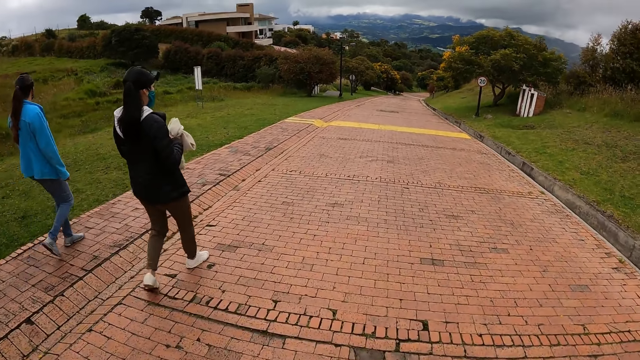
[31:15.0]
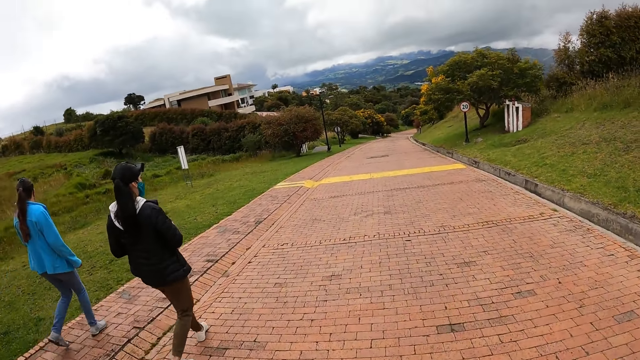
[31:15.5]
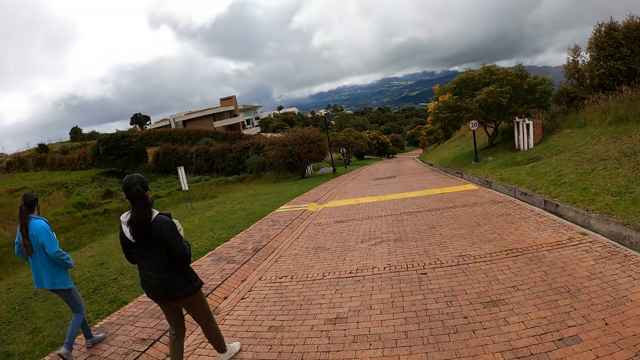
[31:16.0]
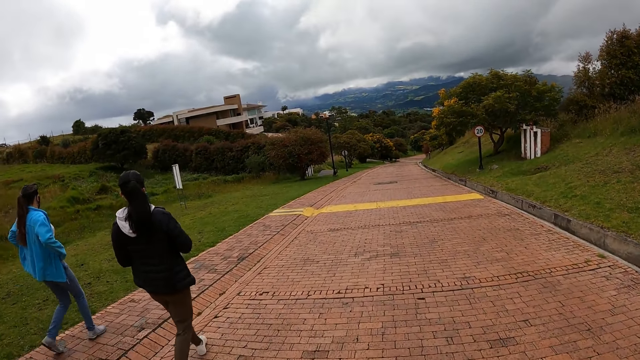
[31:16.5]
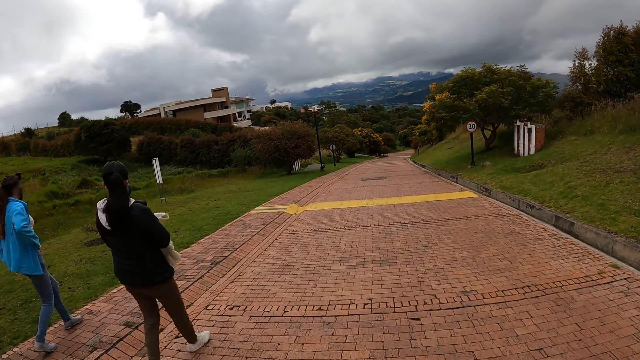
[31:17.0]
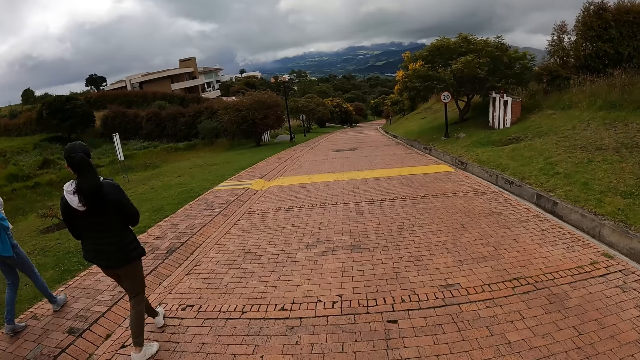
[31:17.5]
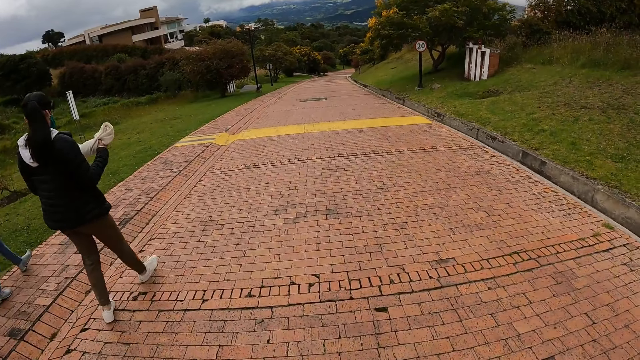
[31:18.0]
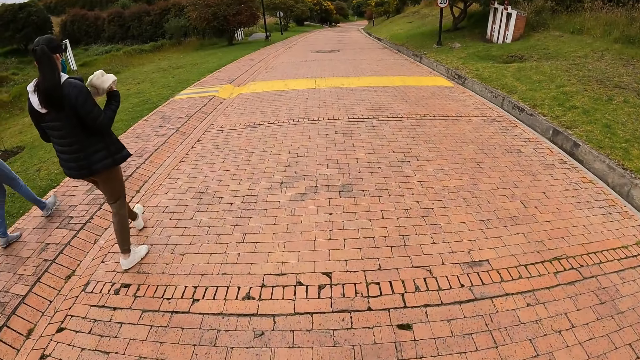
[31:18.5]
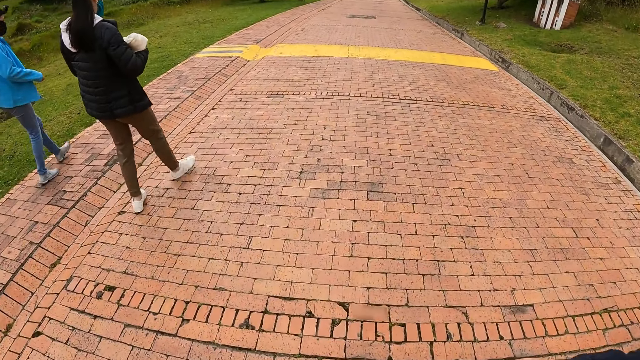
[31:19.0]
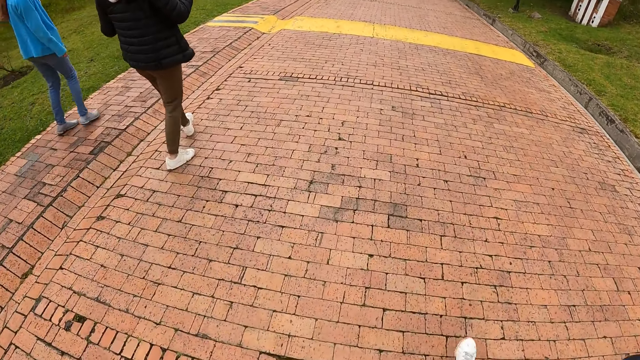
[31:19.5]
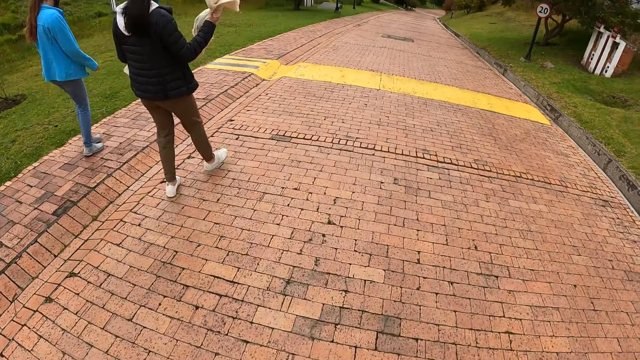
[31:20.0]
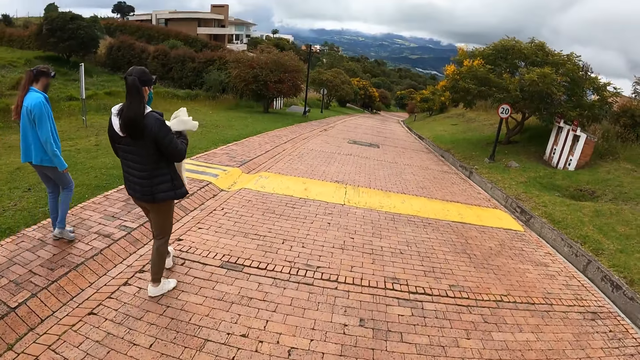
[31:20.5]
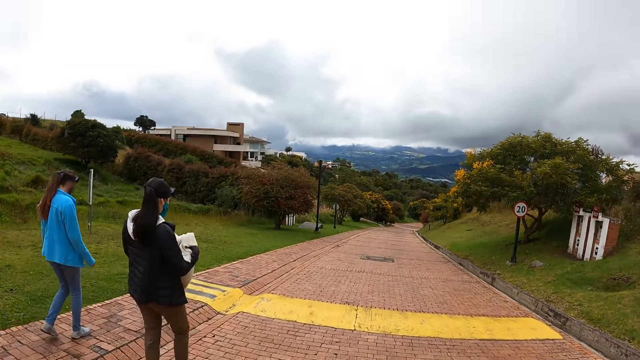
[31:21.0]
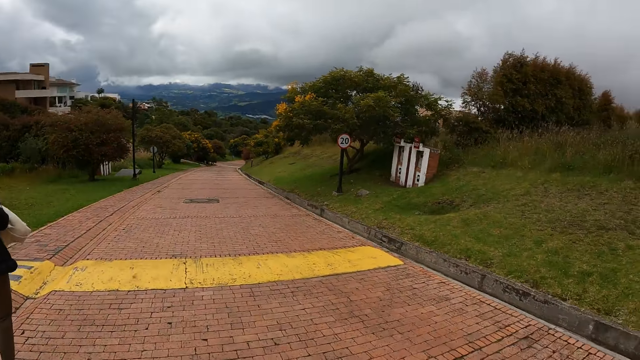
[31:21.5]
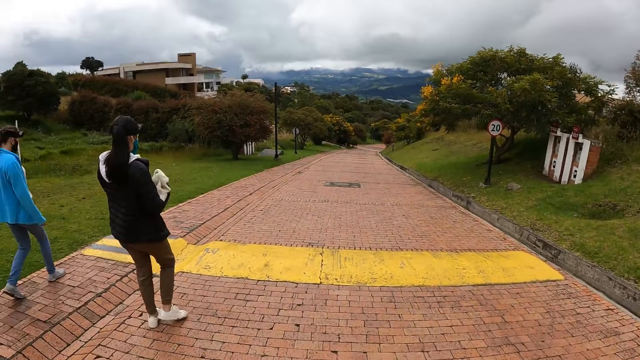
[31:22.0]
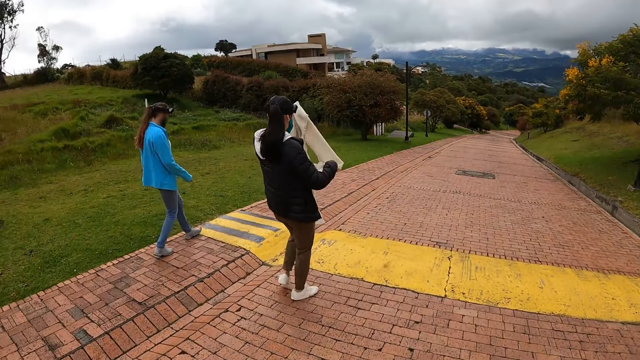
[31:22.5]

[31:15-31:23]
The woman holds a napkin in both hands.

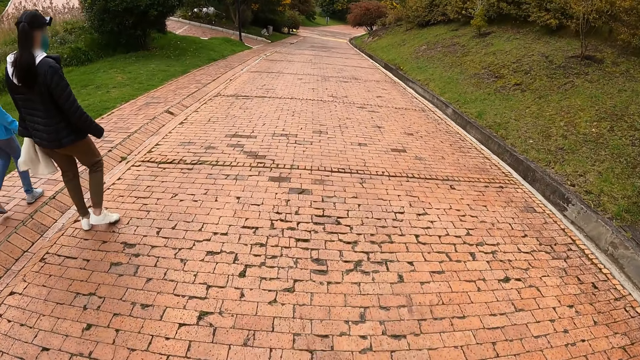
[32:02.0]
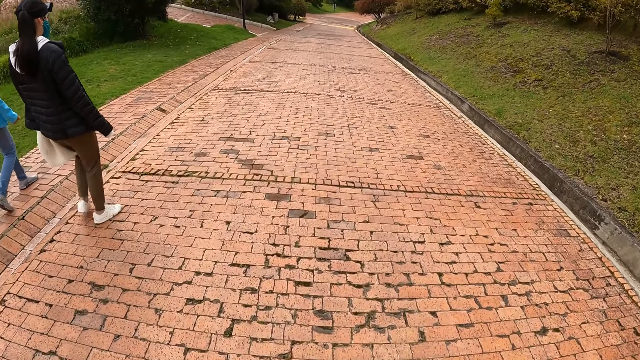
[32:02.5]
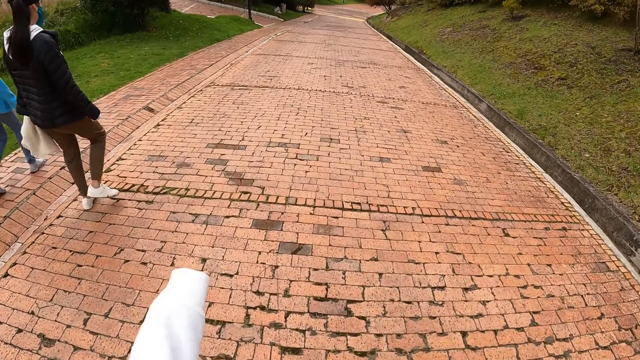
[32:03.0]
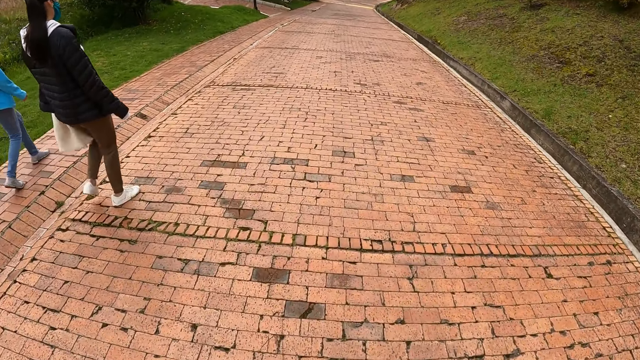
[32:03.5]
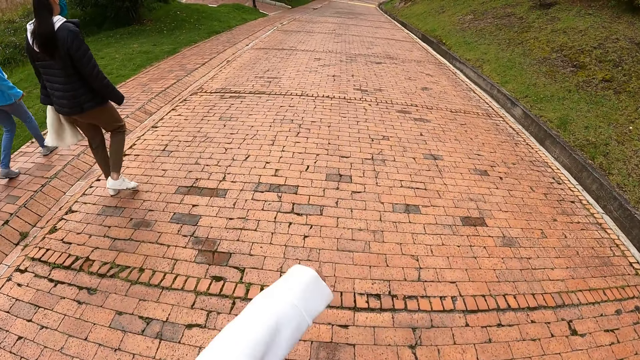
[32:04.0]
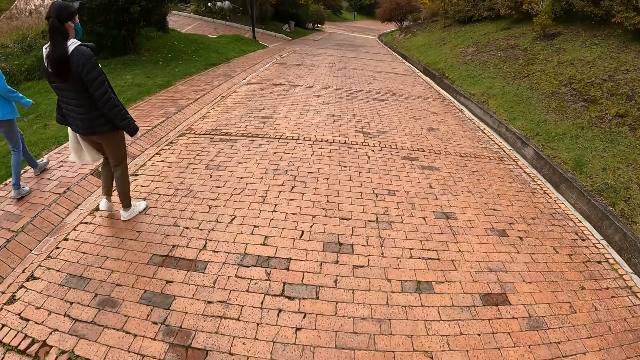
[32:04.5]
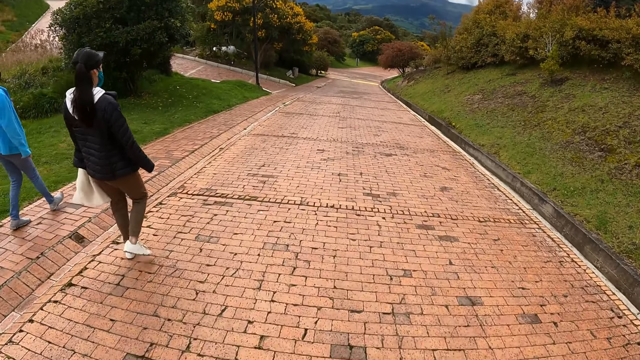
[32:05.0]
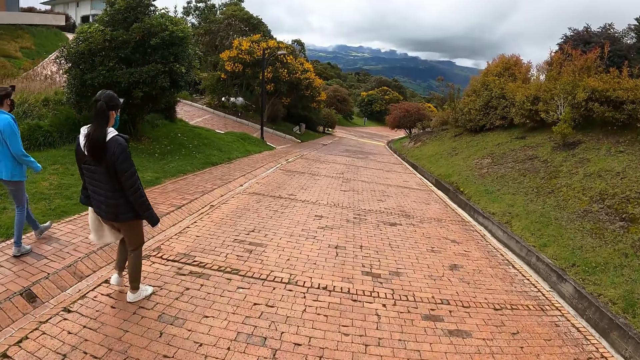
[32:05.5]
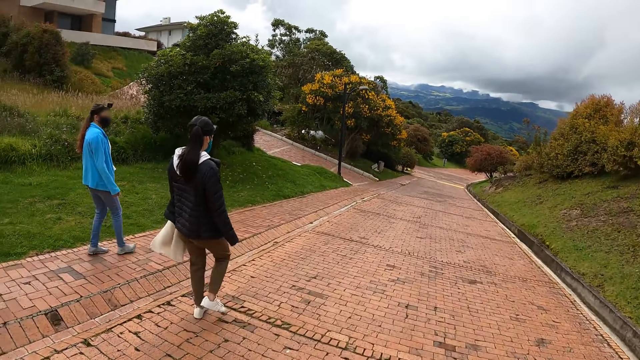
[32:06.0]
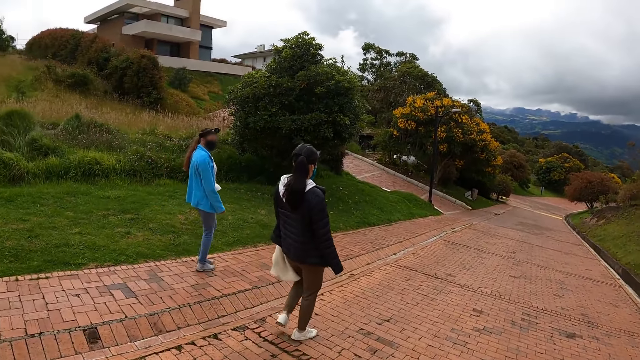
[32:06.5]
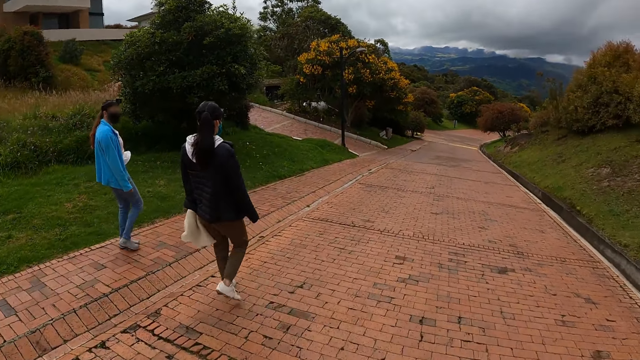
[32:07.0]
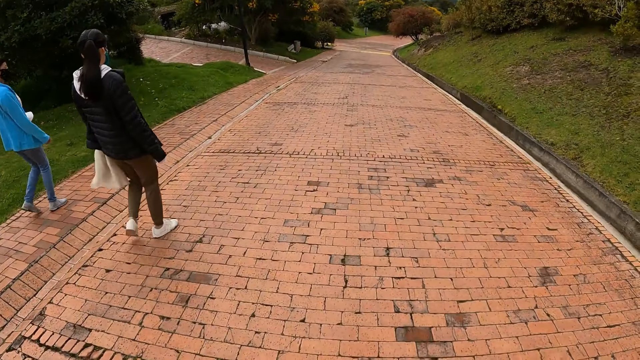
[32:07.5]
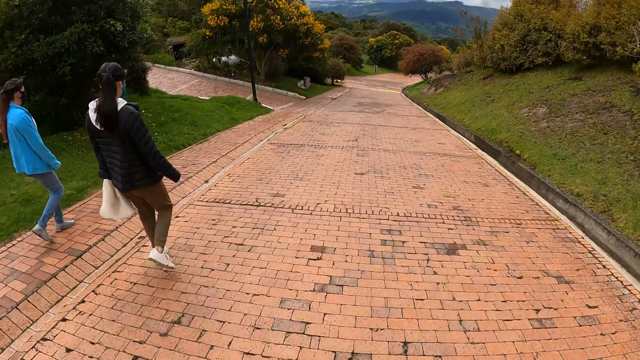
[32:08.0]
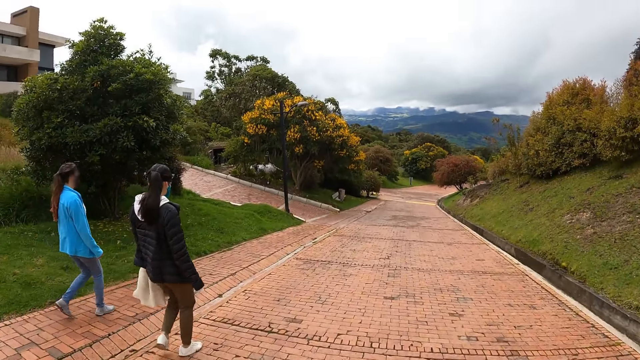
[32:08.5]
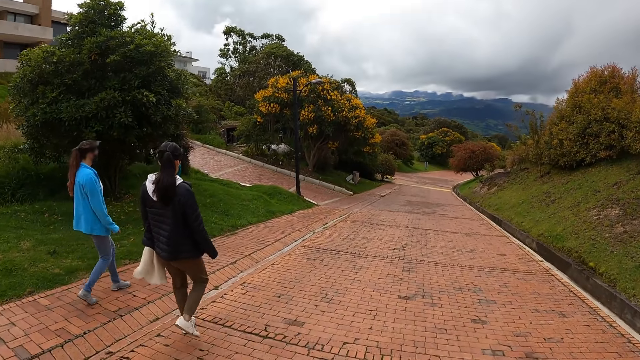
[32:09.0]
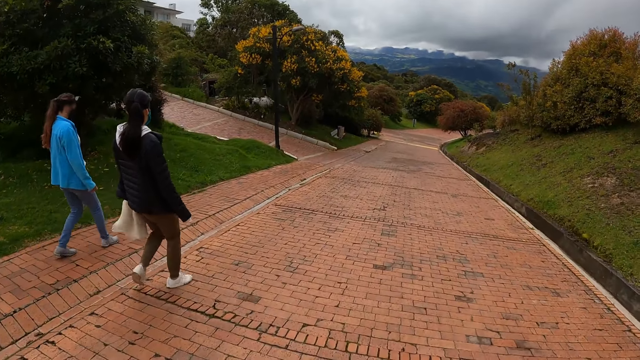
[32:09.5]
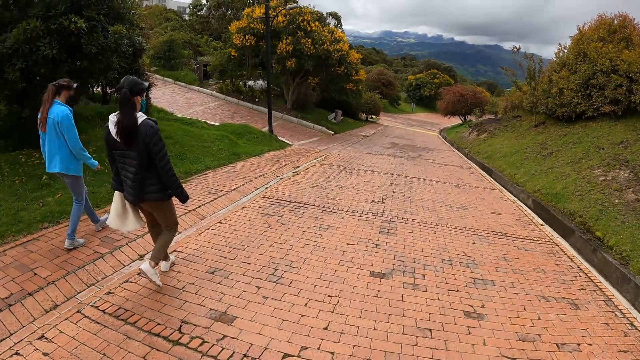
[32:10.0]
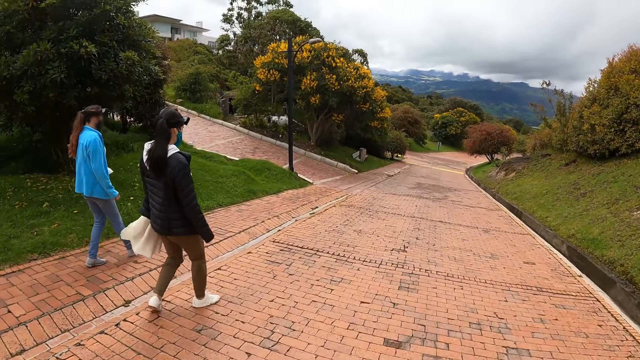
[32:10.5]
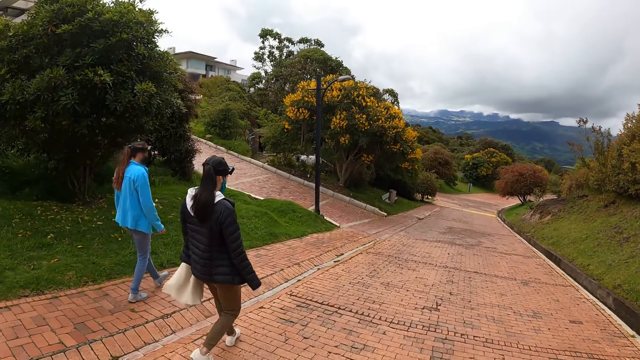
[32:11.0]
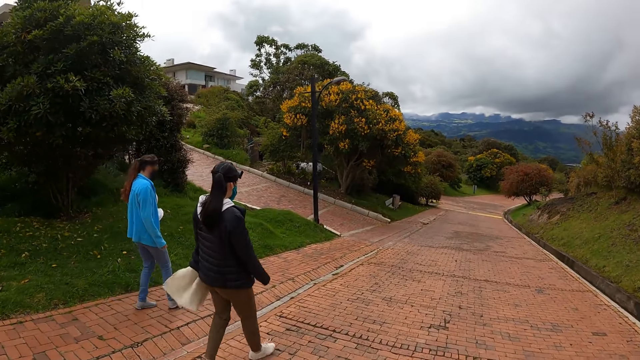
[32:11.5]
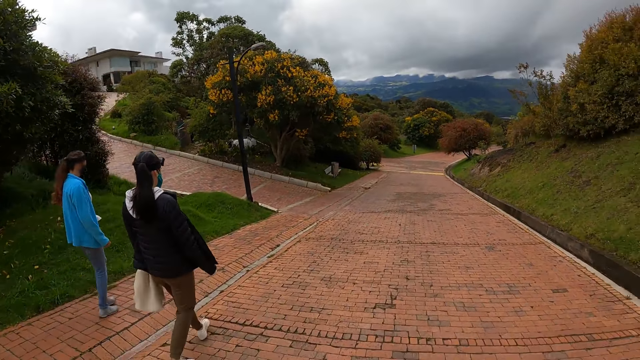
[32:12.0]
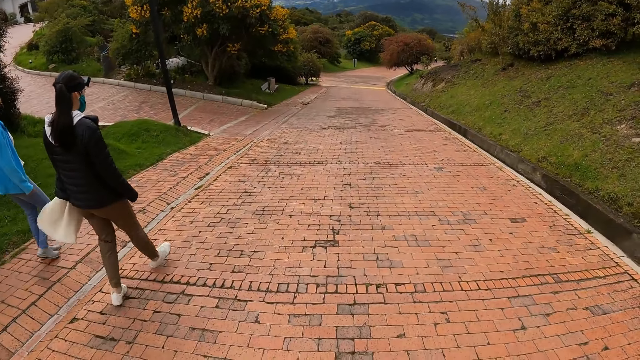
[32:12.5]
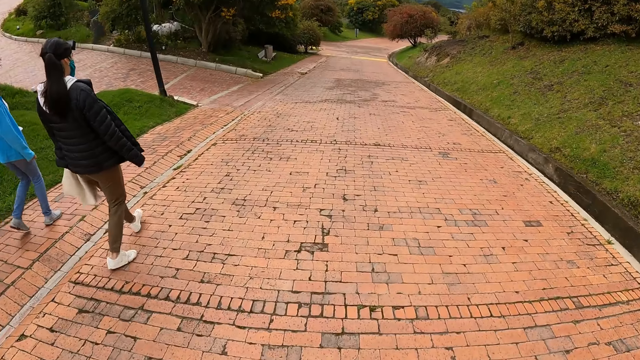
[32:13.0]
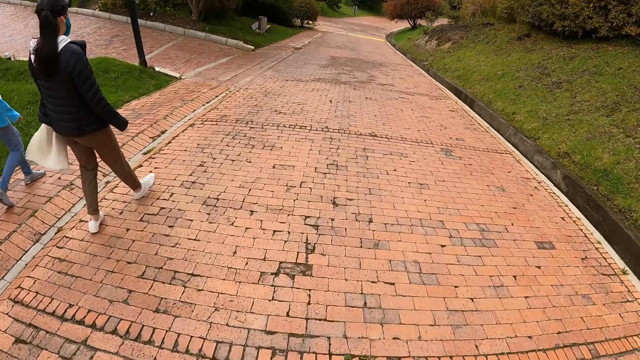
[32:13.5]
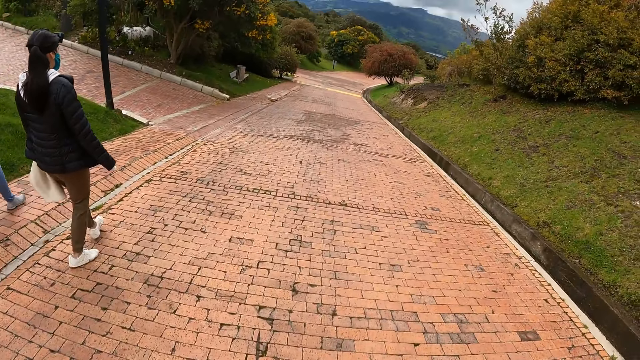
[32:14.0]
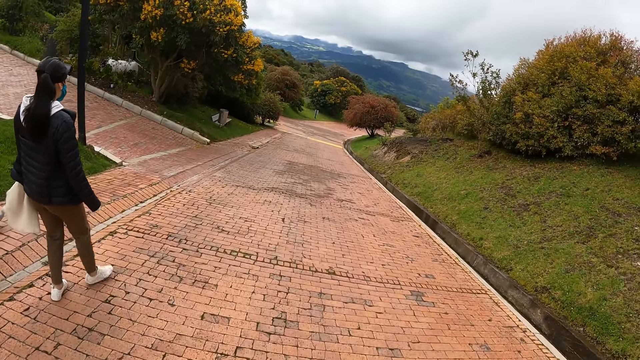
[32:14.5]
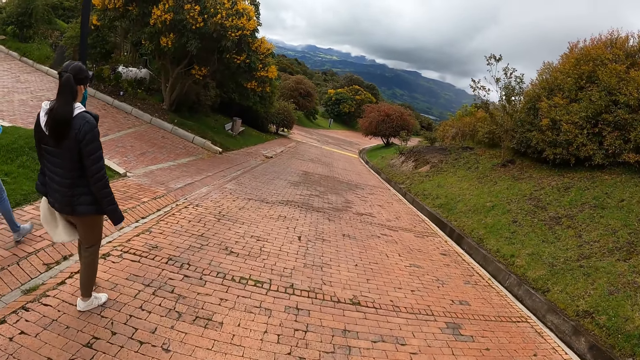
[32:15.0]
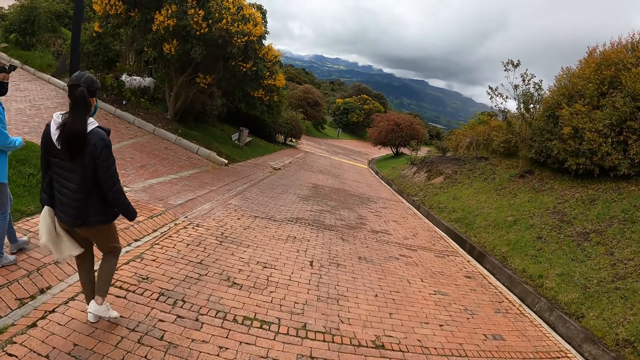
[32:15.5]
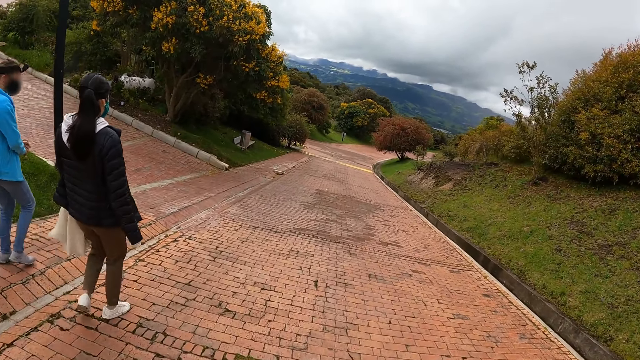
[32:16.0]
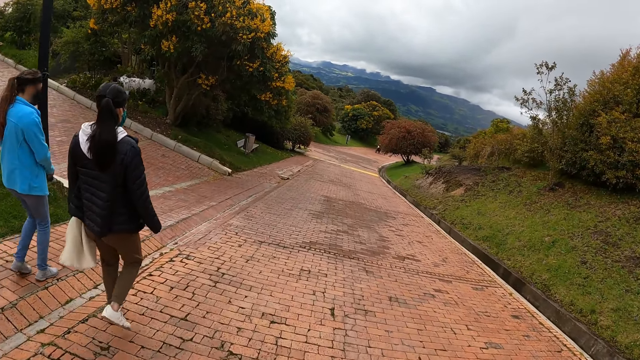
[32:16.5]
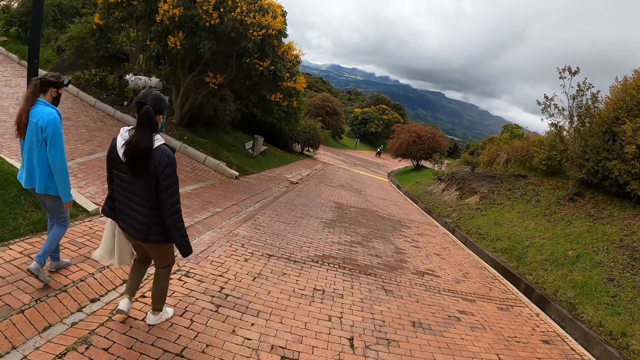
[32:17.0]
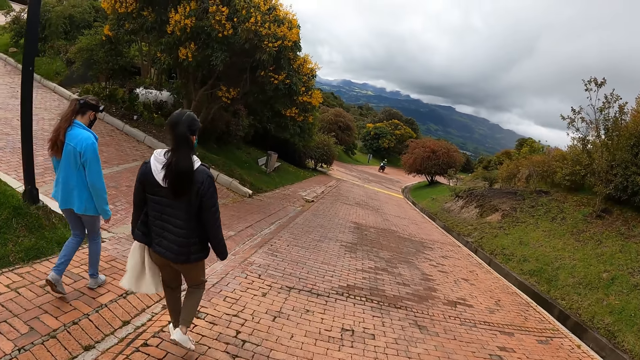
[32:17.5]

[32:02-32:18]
The camera wearer looks at her left hand. She walks along the pavement.
